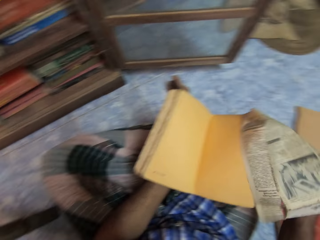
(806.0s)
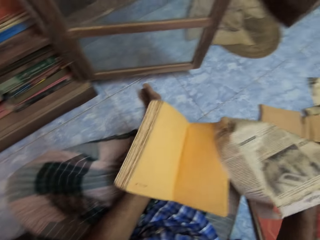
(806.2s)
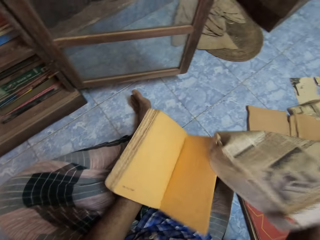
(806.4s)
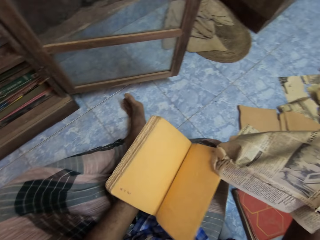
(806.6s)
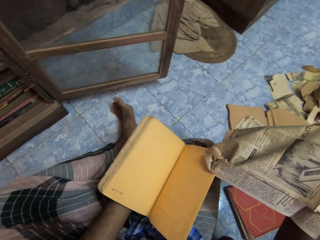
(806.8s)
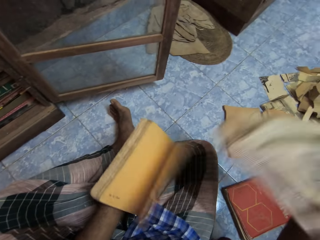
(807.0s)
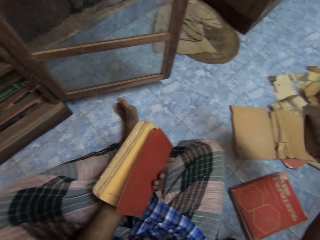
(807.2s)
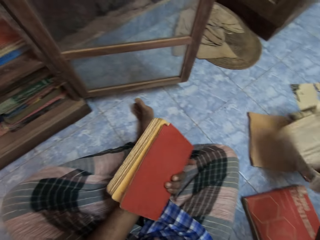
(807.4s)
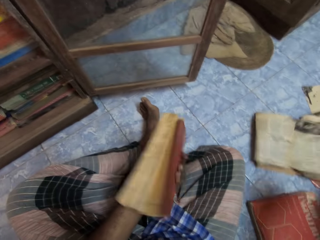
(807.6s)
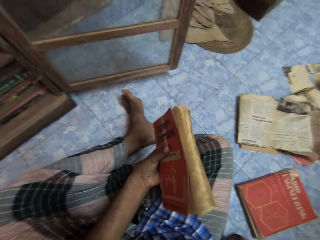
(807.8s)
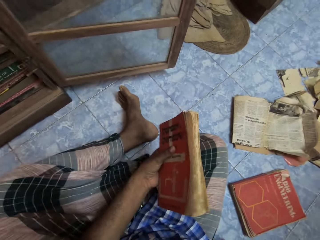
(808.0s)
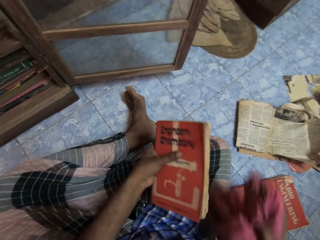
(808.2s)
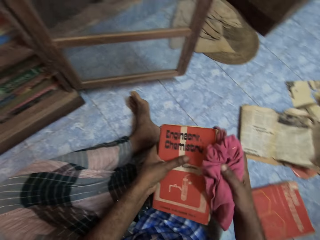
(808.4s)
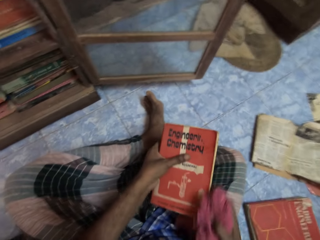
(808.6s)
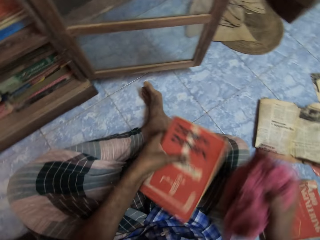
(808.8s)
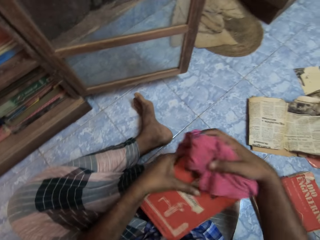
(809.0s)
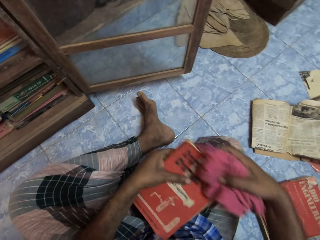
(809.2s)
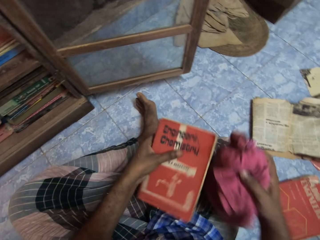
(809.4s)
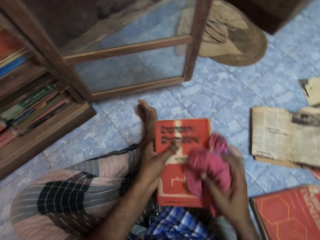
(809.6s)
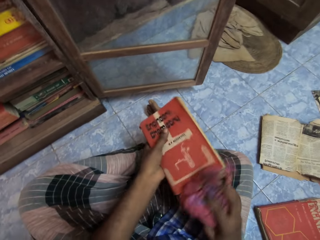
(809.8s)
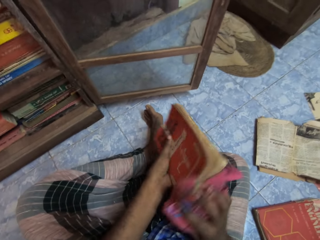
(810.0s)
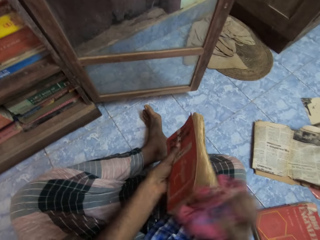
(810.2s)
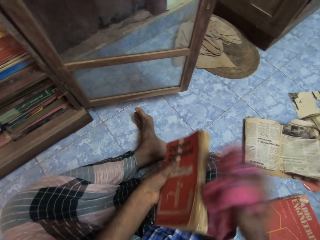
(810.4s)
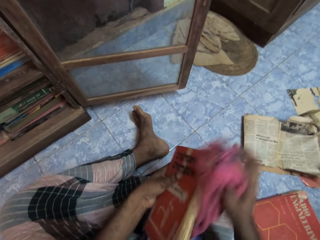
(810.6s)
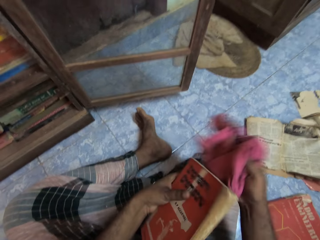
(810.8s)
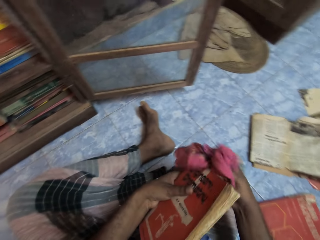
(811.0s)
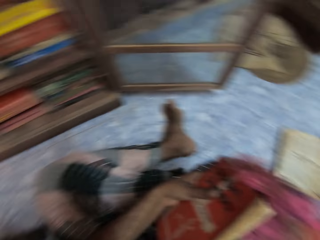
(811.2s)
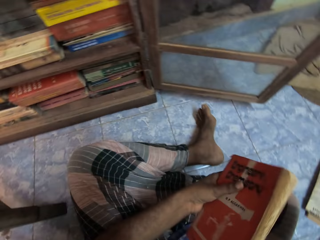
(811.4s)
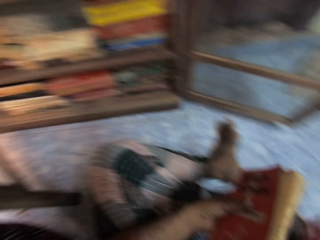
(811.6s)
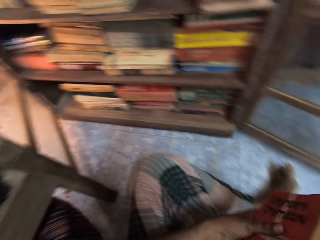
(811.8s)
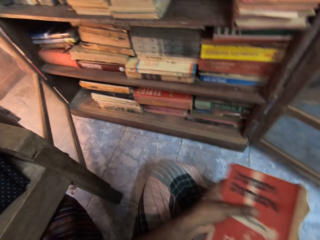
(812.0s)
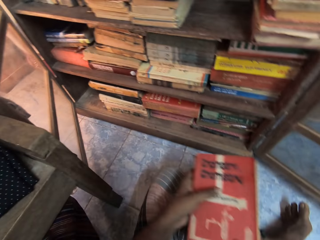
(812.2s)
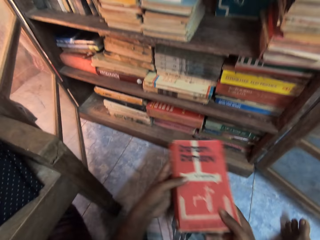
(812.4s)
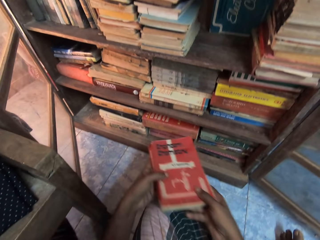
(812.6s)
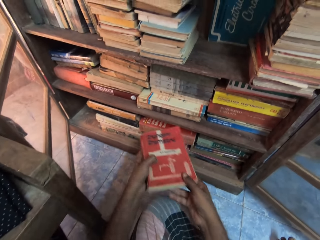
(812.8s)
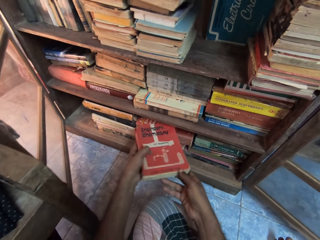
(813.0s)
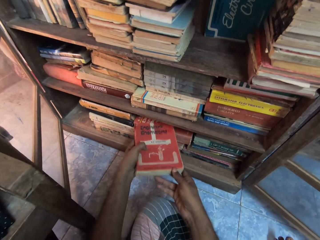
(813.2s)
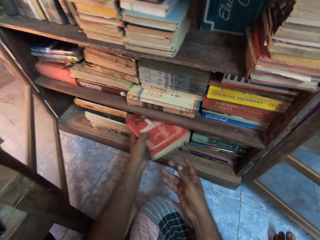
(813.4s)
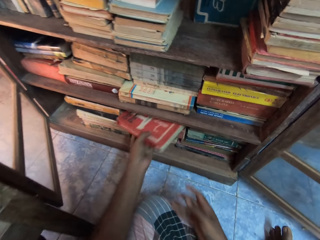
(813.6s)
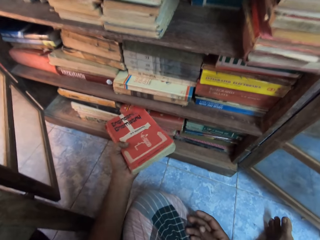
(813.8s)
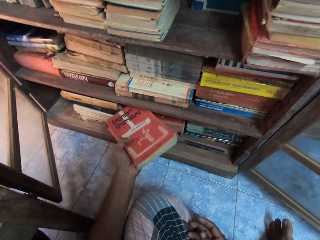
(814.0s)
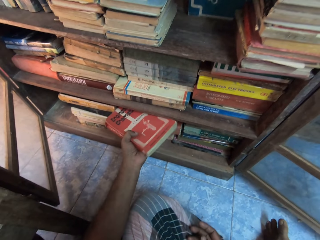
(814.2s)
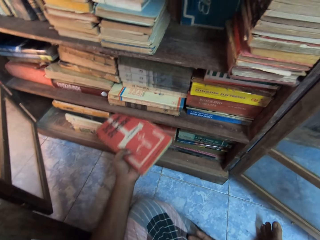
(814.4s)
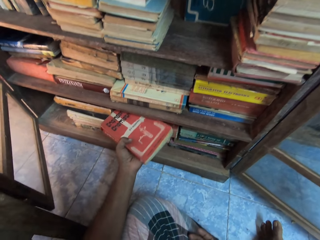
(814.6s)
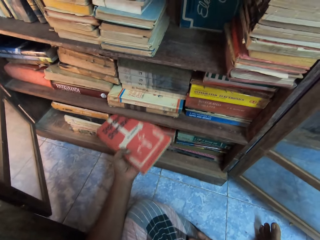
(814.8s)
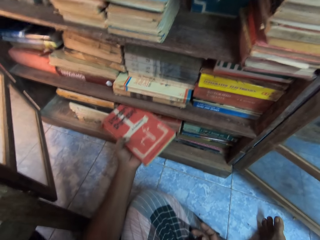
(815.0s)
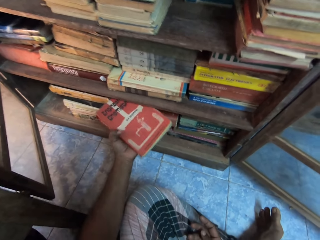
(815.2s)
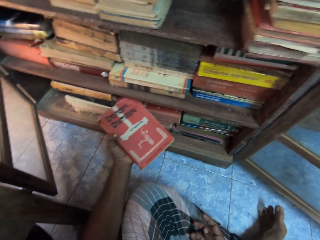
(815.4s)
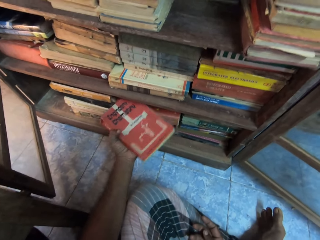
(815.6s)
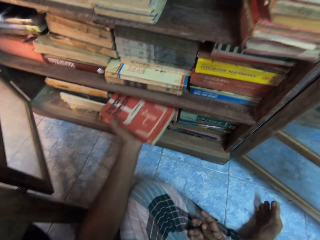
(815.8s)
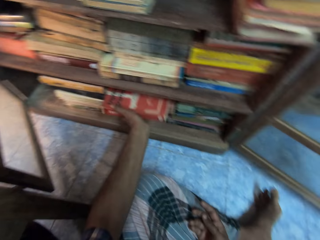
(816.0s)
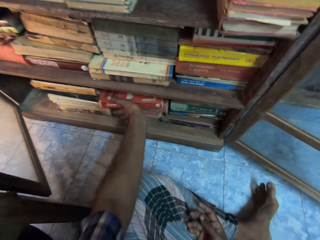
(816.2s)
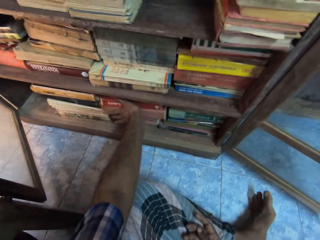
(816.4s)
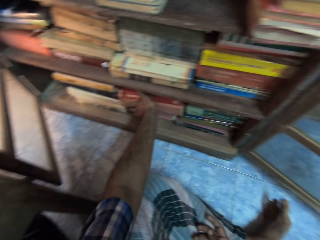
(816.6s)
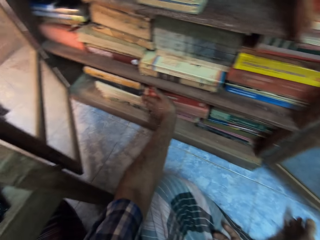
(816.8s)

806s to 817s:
The camera wearer drops the book wrap on the floor with his right hand. He picks up the rag from the floor with his right hand. He cleans the book with the rag in his right hand. He places the book on the stack of books in the shelf with both hands. He places the book on the stack of books in the shelf with his left hand.

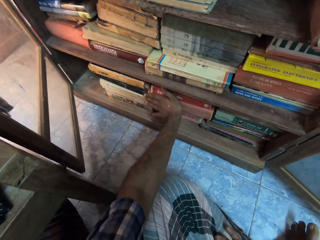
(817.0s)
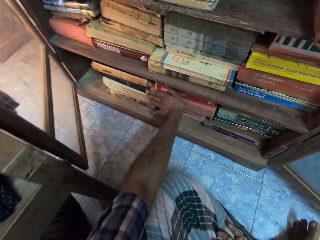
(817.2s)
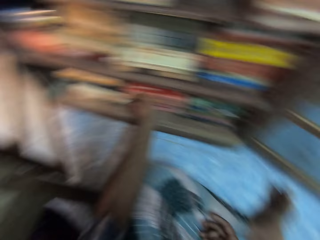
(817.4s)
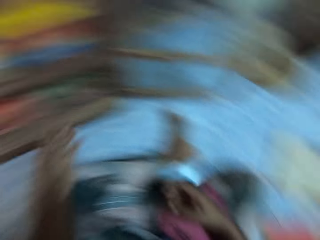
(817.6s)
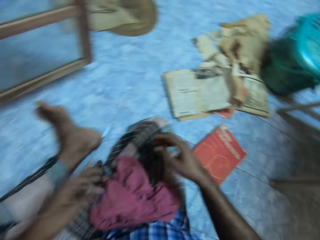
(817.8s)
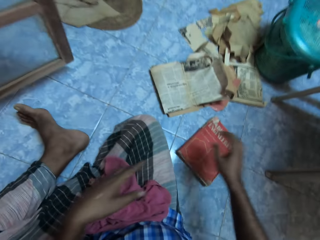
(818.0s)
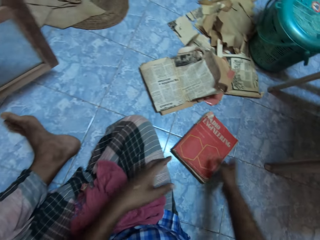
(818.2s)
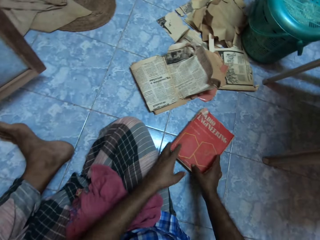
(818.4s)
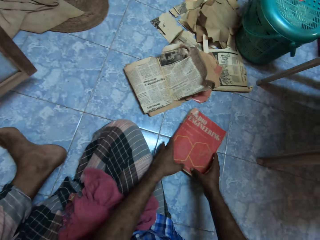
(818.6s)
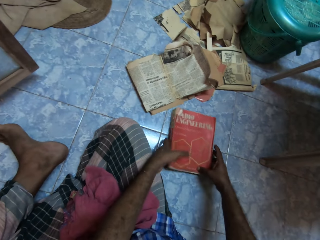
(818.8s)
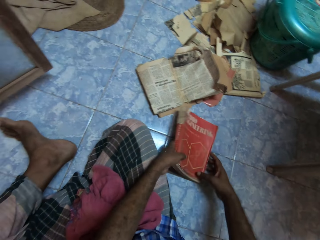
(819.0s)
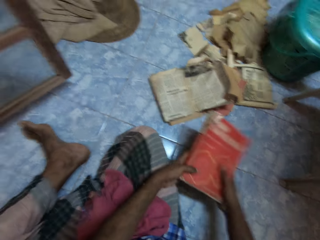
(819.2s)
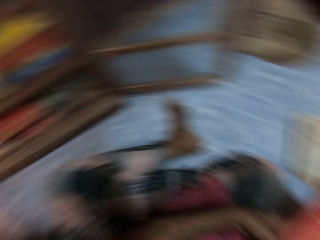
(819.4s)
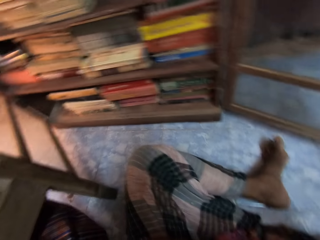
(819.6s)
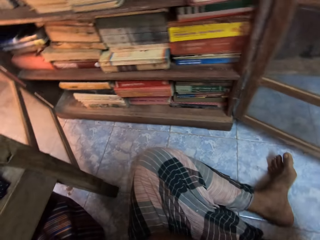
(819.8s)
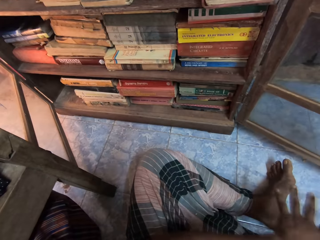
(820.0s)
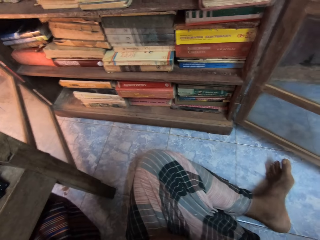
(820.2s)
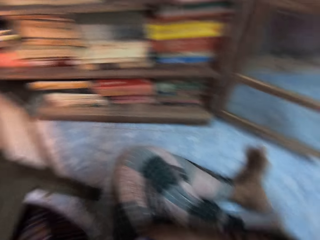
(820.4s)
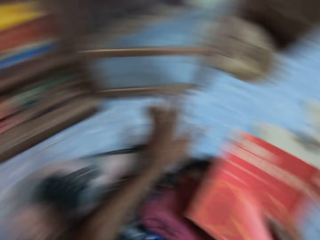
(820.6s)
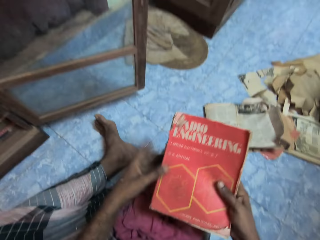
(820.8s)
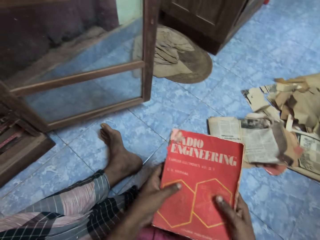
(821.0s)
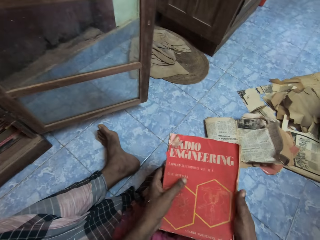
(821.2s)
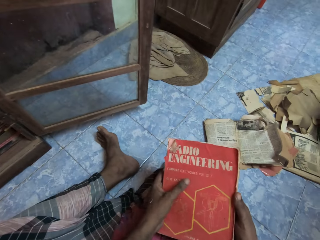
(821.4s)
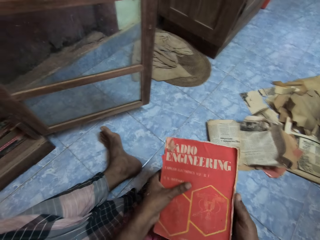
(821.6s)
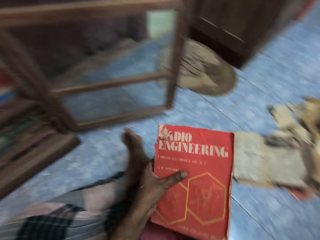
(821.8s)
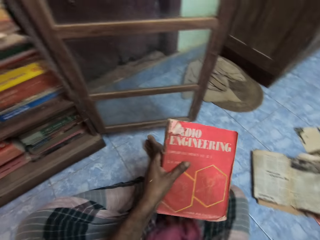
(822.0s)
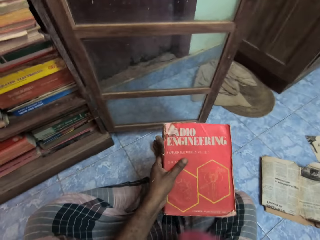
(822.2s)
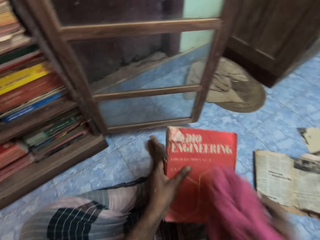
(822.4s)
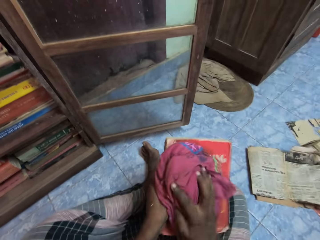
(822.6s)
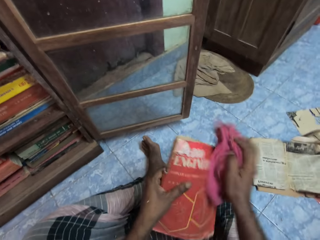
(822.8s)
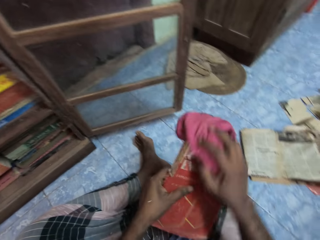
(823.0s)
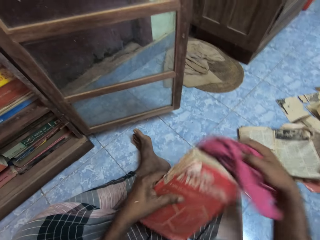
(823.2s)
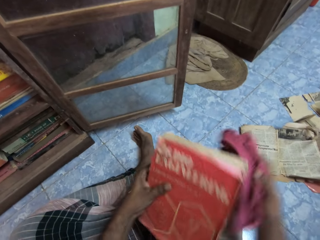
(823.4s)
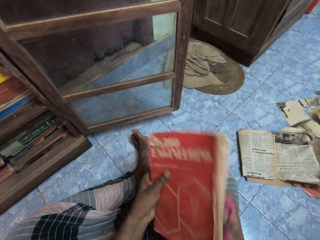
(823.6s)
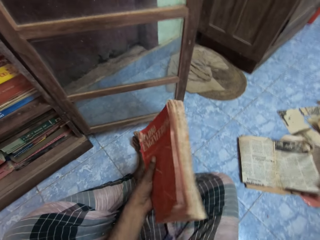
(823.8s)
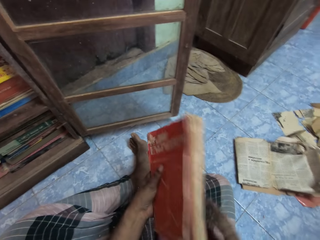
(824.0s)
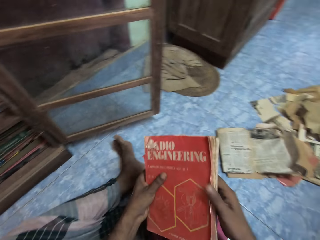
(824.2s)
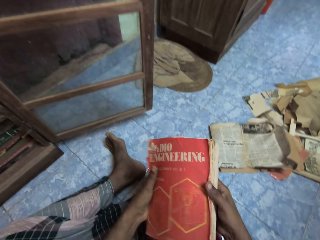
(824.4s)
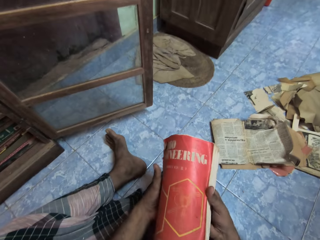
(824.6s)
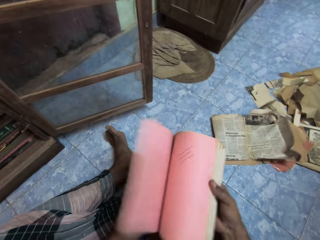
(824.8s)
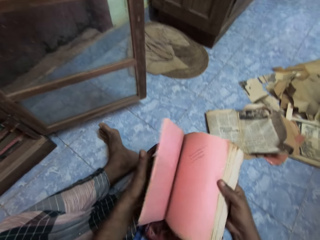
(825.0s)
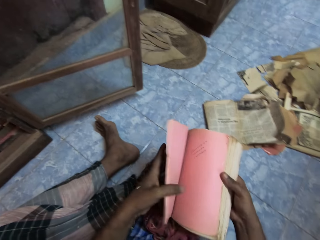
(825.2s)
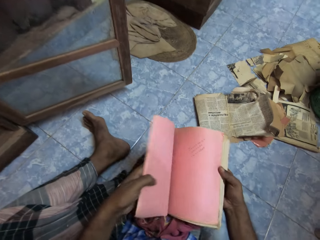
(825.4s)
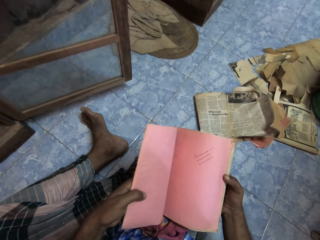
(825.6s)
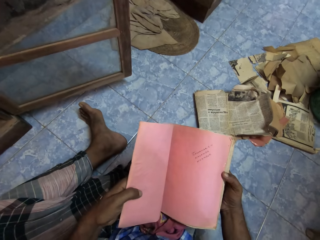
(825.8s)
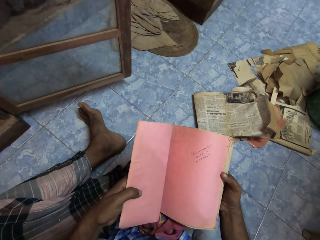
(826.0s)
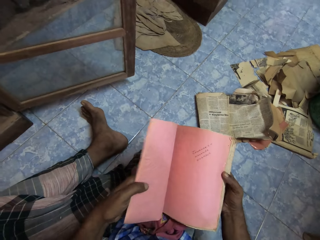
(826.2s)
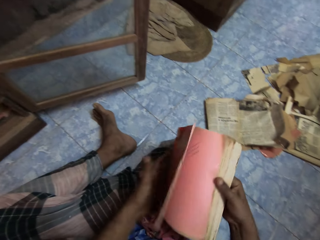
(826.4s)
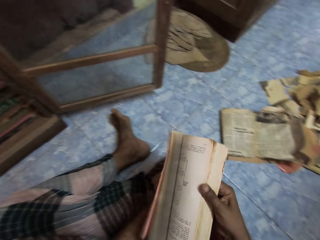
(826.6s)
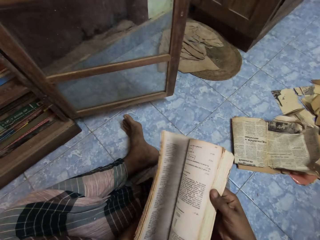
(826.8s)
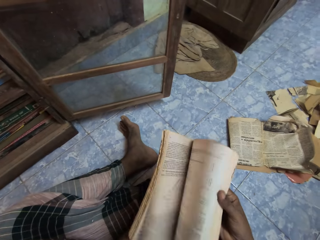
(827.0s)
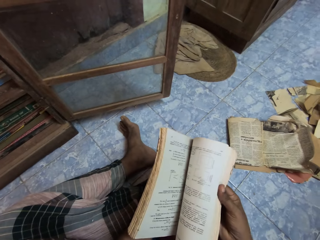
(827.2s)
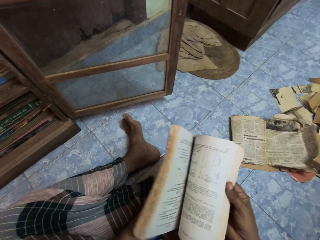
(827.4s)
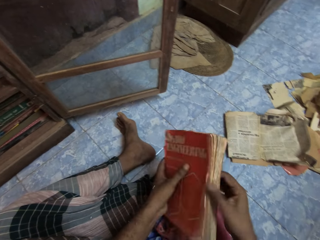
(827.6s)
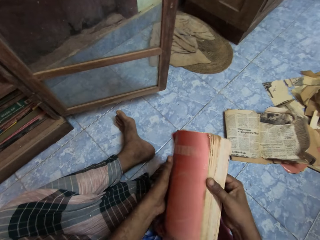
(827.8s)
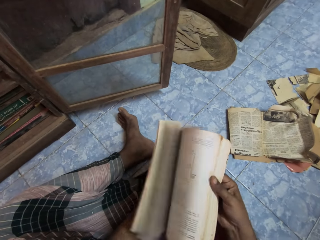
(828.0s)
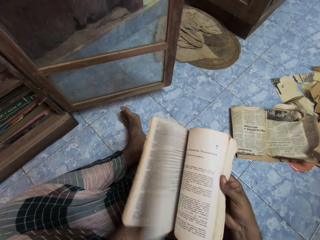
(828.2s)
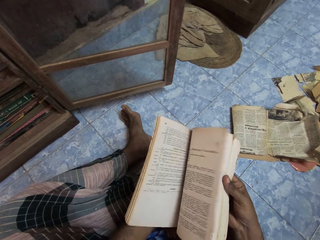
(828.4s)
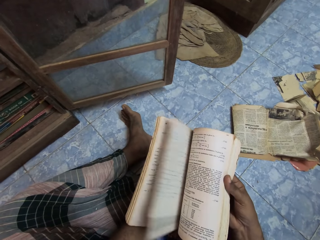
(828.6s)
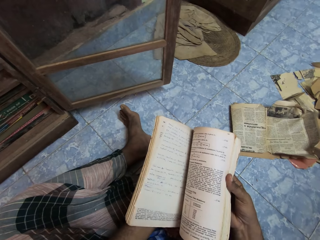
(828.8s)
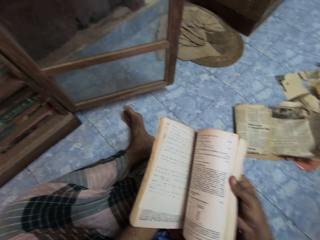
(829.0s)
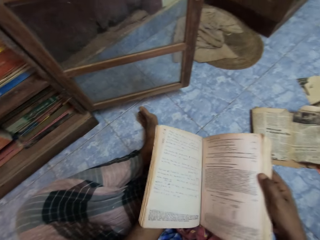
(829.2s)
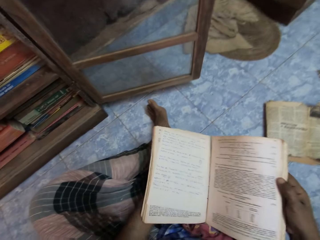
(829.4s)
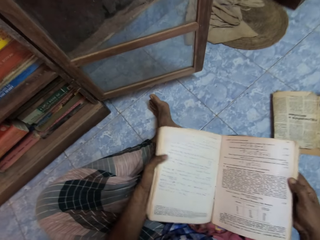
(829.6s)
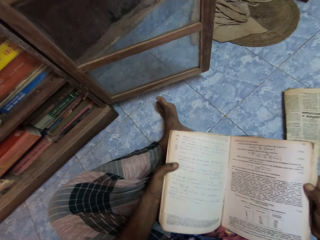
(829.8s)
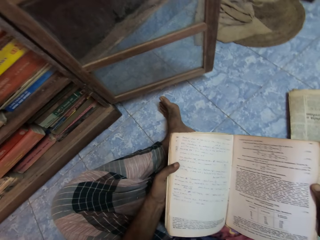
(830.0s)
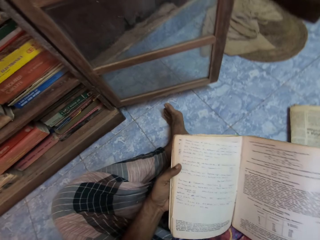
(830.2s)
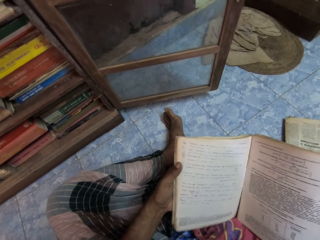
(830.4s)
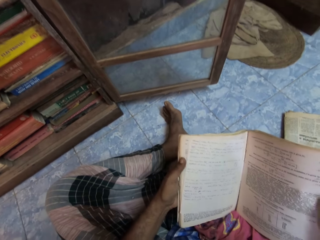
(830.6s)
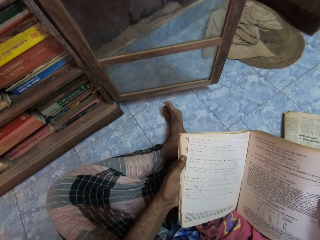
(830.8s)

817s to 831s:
The camera wearer picks up the book from the floor with both hands. They wipe the book with his left hand. They hold the book with his left hand. They hold the rag with his right hand. They clean the book with the rag in his right hand. They drop the rag on his lap with his right hand. They hold the book with both hands. They open the book with his right hand. They place her left hand on the cover of the book in her right hand. They read from the book in both hands. They flip some pages of the book in her left hand with her right hand. They close the book in her left hand with her right hand. They flip some pages of the book in her left hand with her right hand. They read from the book in both hands.
